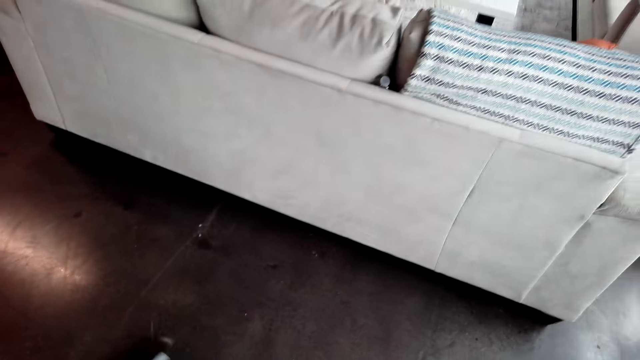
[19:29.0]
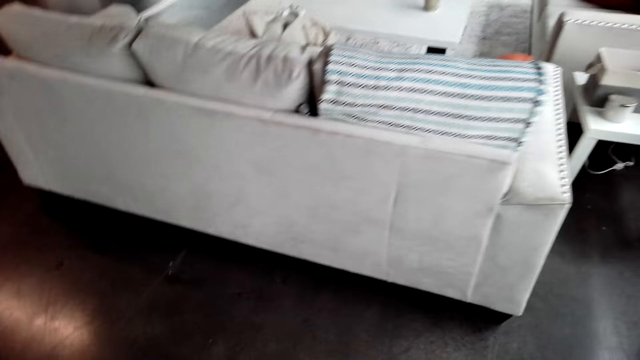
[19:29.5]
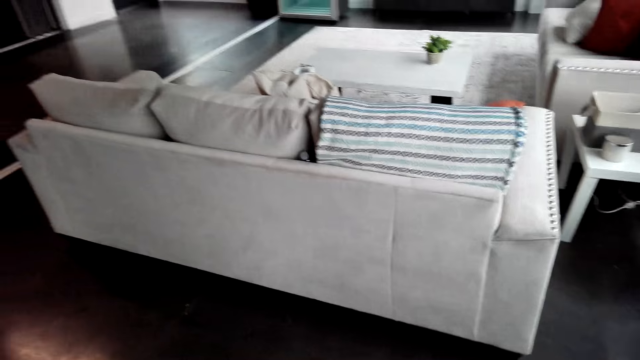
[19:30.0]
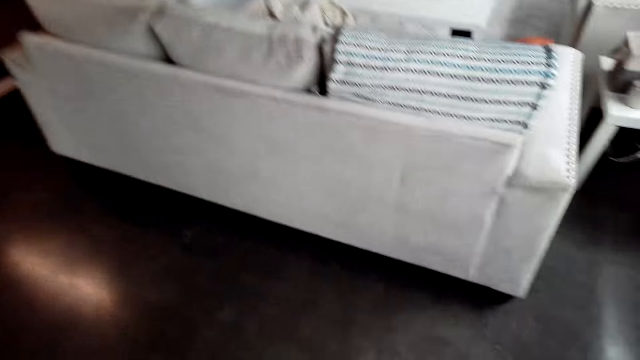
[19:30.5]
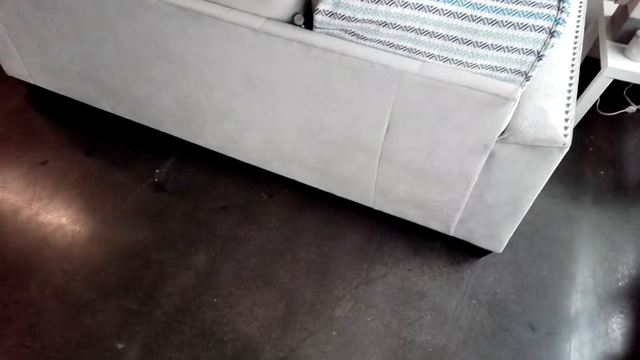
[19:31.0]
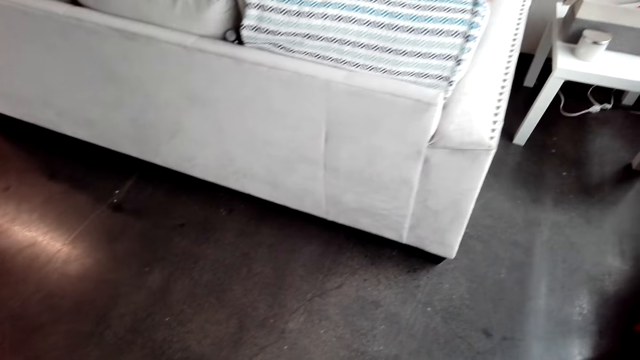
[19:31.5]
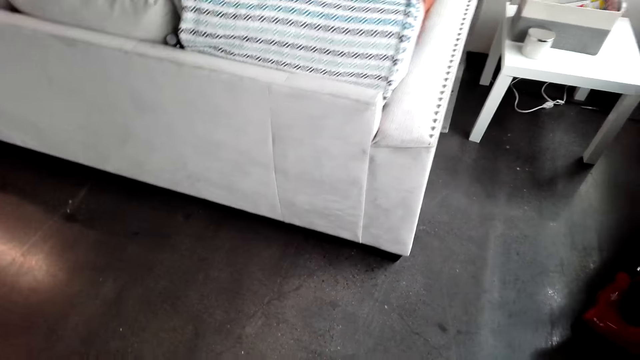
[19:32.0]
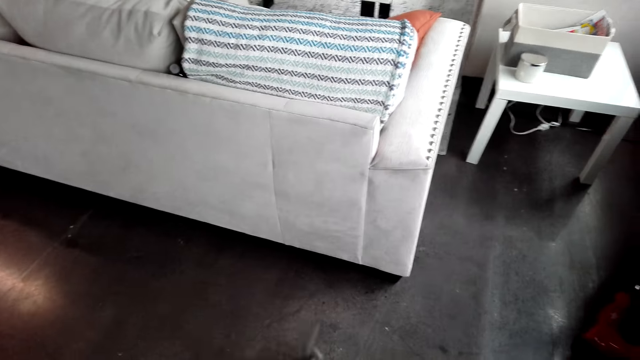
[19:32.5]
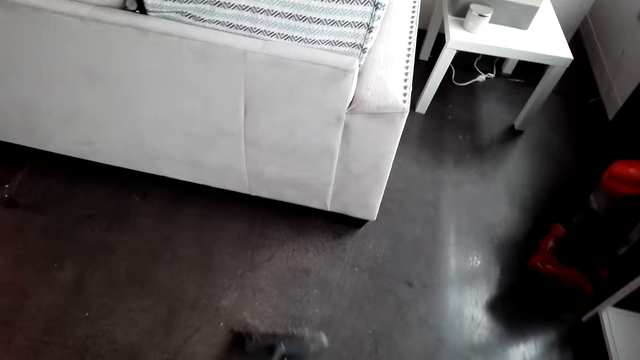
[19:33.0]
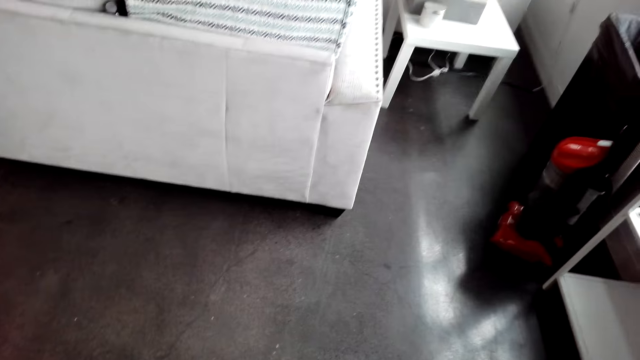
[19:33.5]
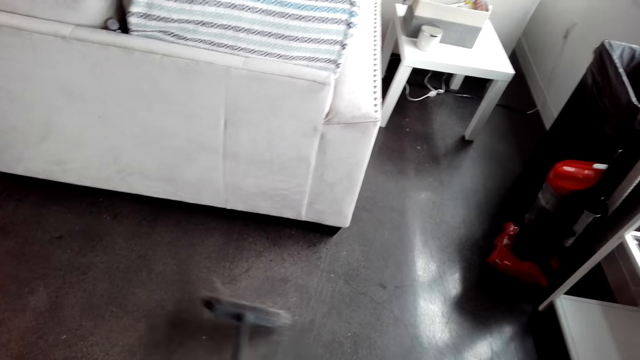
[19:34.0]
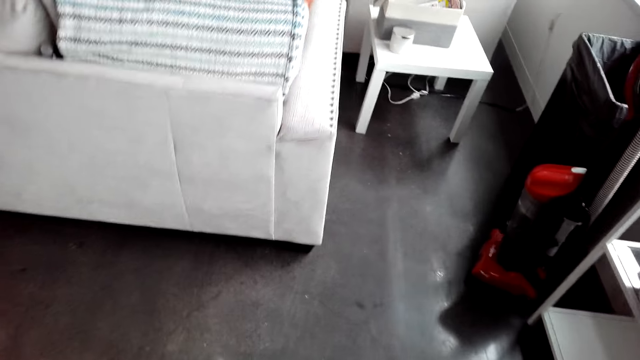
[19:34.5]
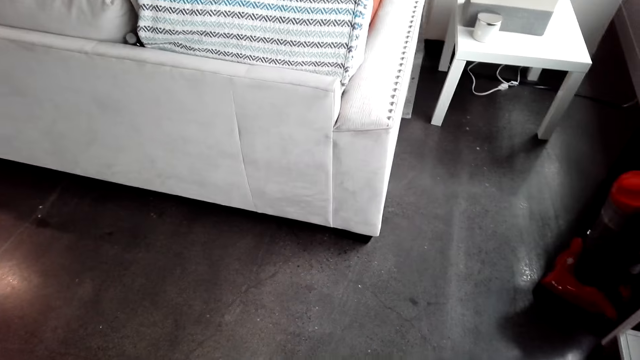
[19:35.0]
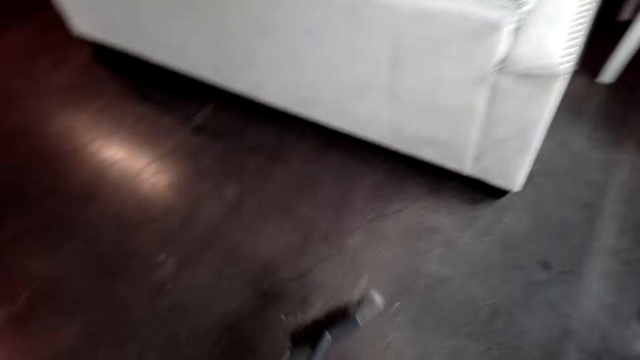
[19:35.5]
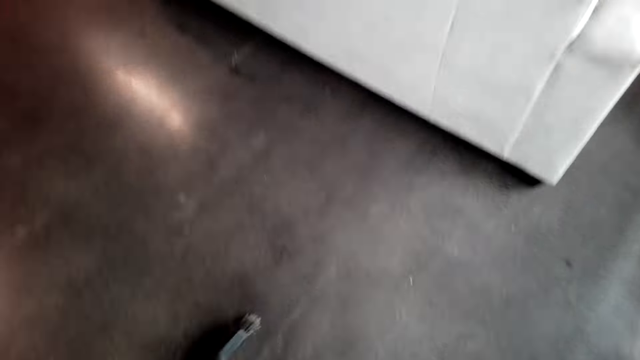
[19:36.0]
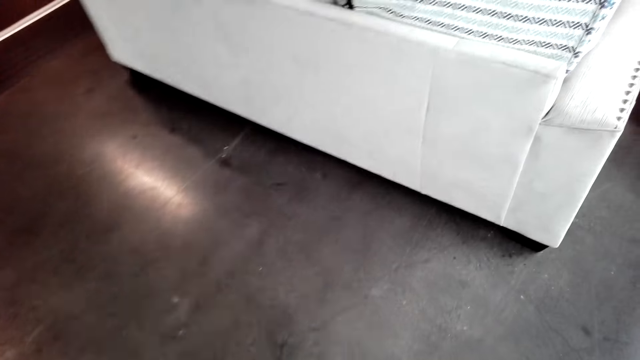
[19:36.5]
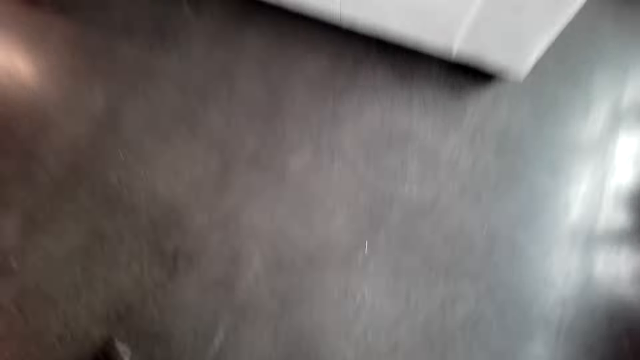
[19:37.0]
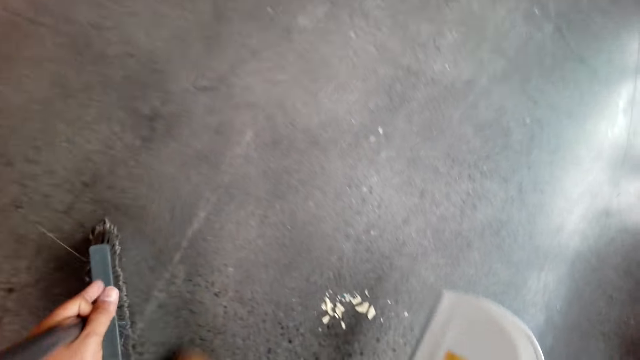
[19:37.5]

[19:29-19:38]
The camera wearer cleans the floor with a floor brush cleaner.

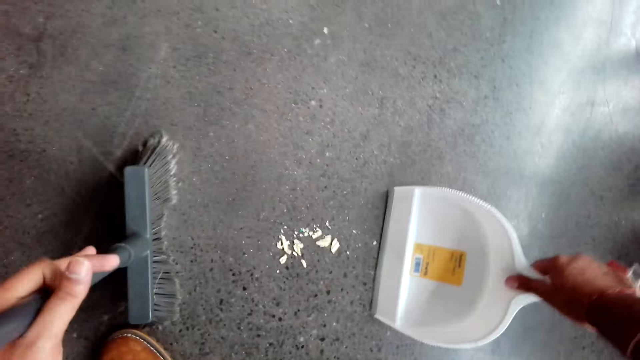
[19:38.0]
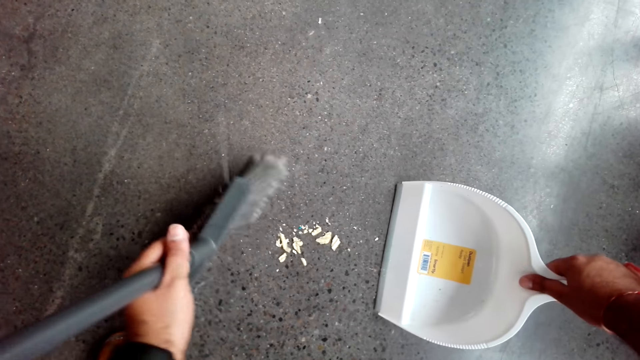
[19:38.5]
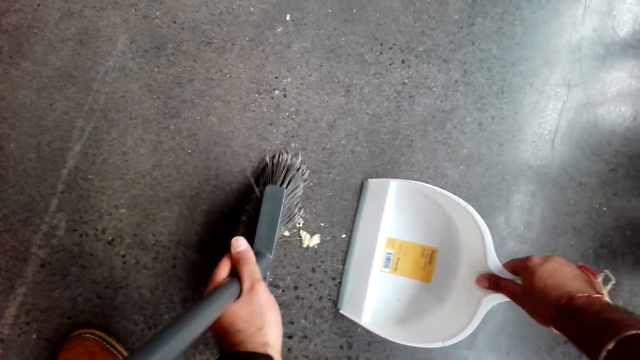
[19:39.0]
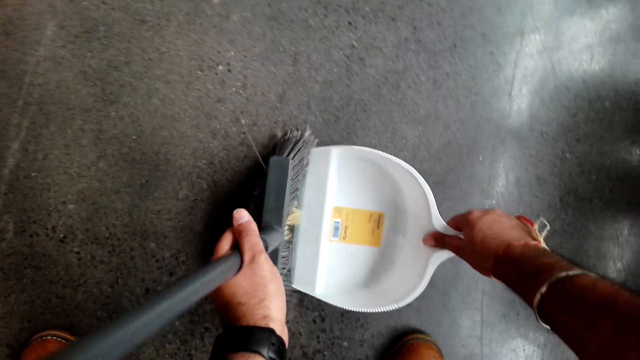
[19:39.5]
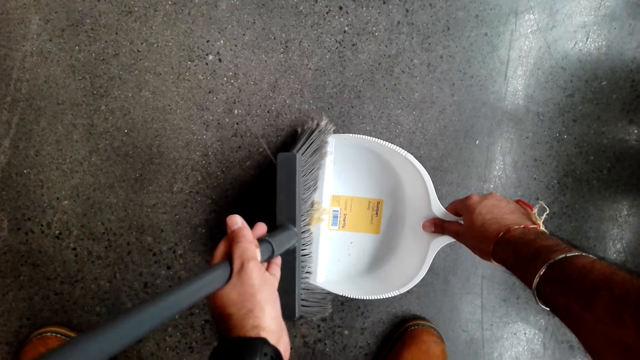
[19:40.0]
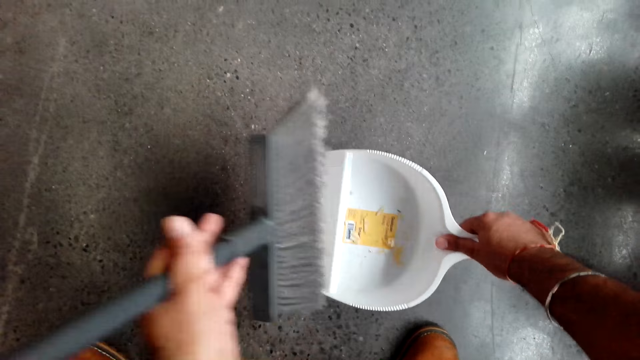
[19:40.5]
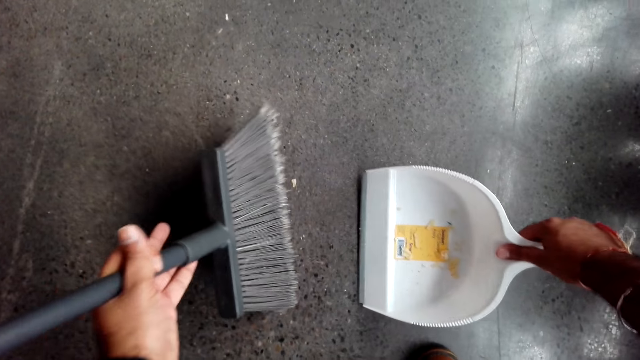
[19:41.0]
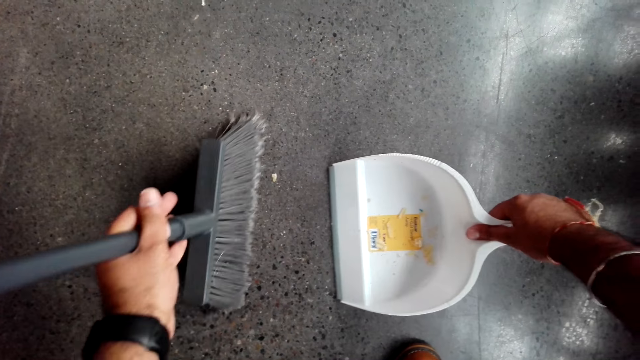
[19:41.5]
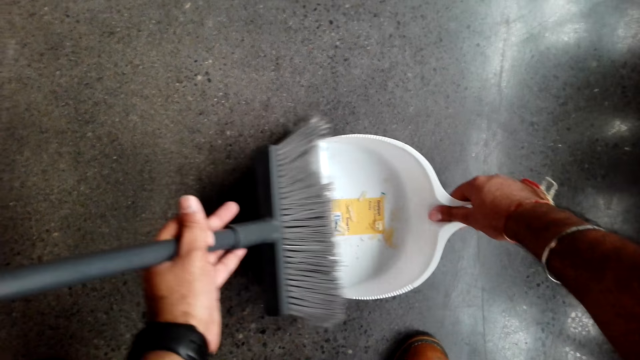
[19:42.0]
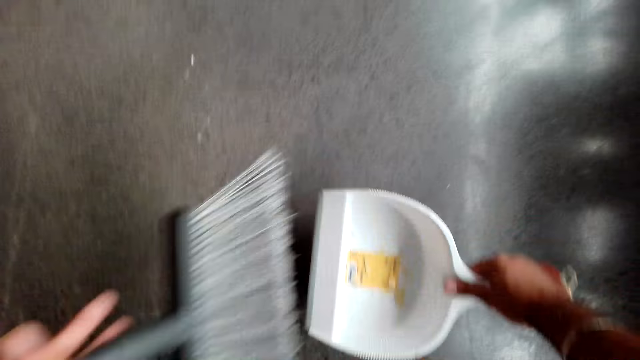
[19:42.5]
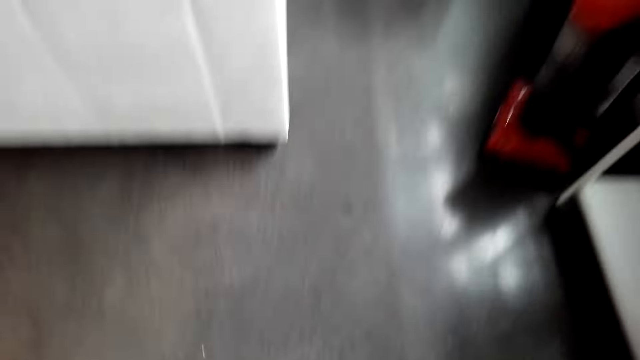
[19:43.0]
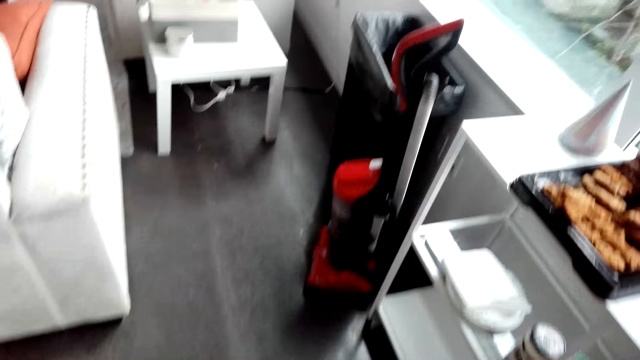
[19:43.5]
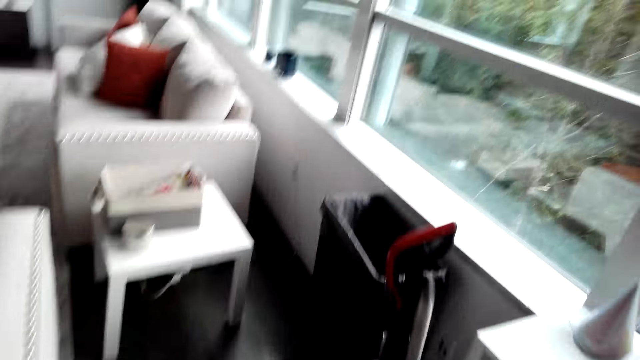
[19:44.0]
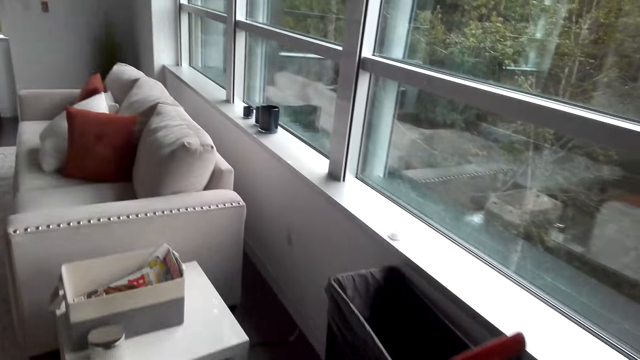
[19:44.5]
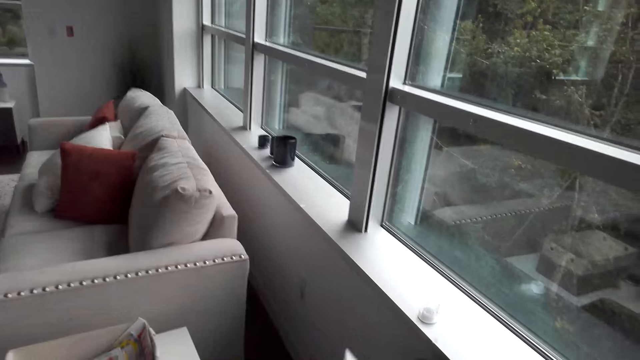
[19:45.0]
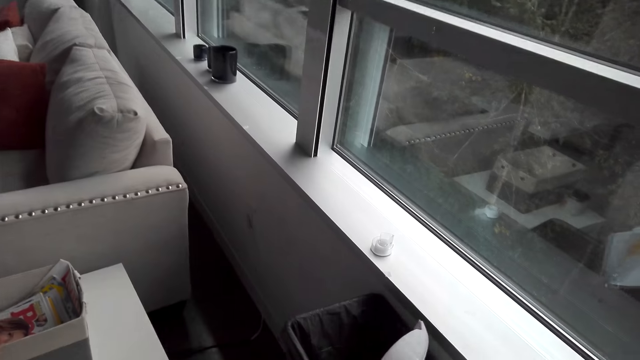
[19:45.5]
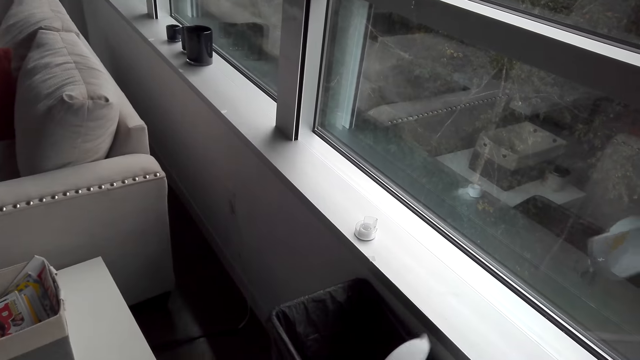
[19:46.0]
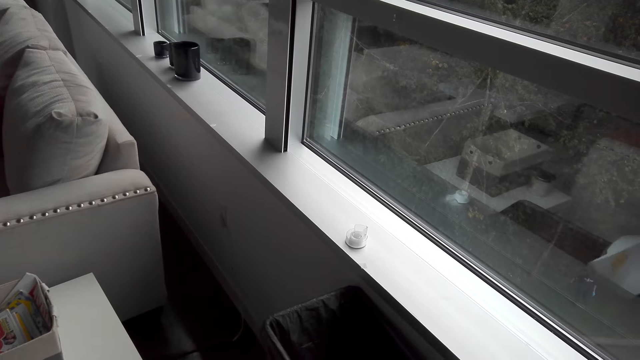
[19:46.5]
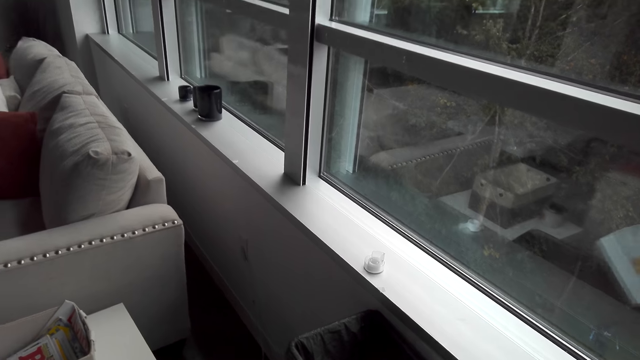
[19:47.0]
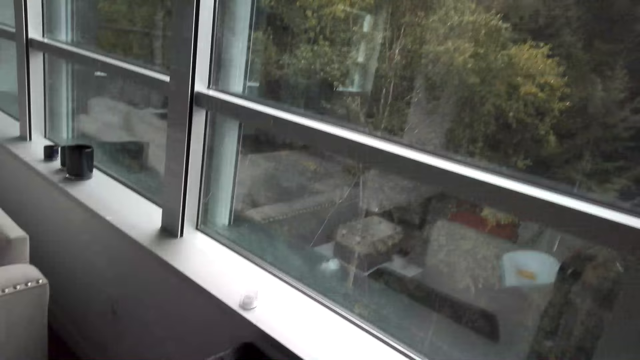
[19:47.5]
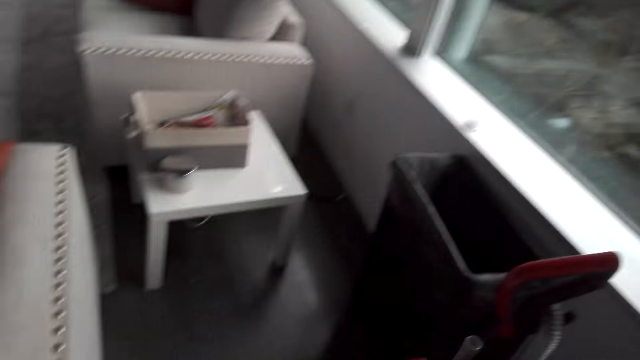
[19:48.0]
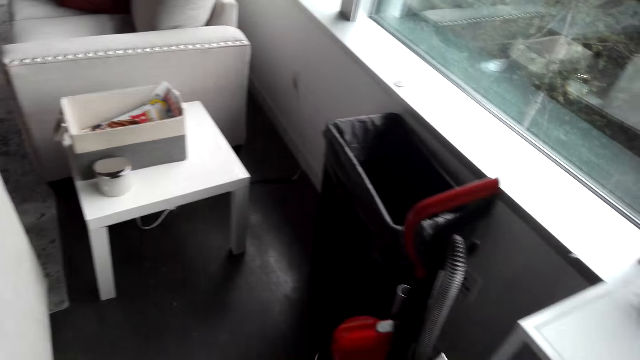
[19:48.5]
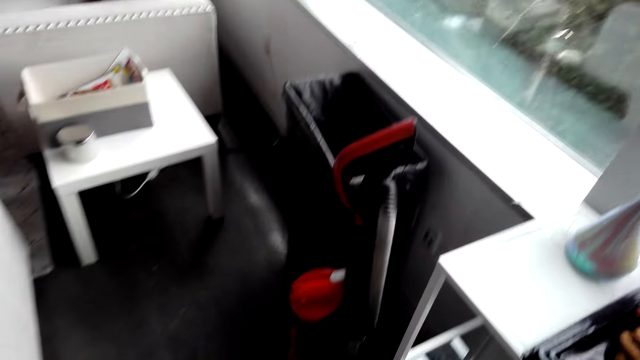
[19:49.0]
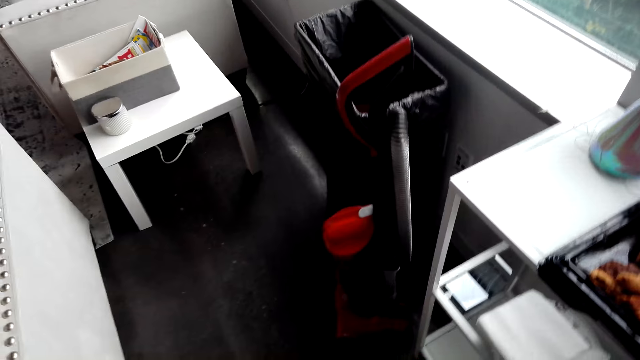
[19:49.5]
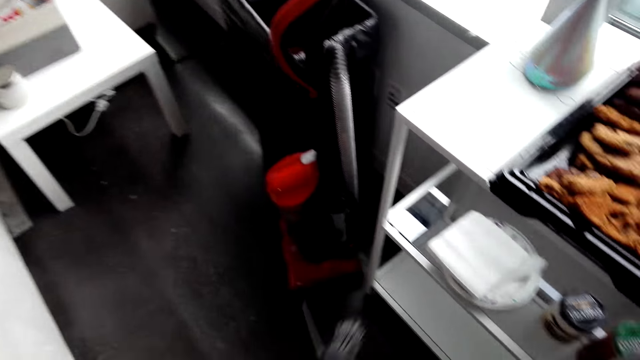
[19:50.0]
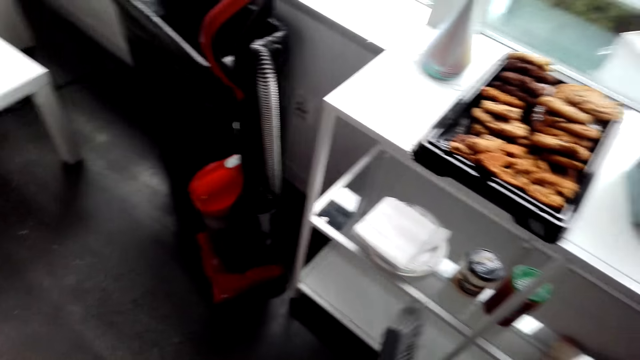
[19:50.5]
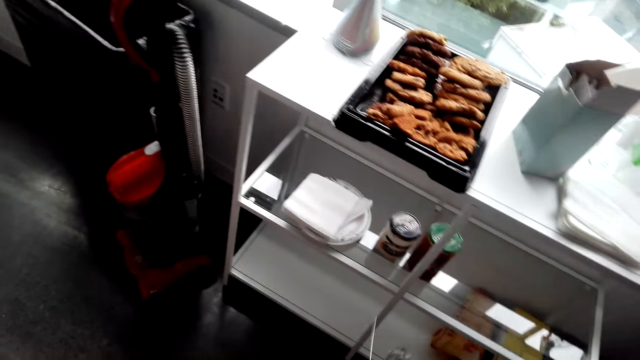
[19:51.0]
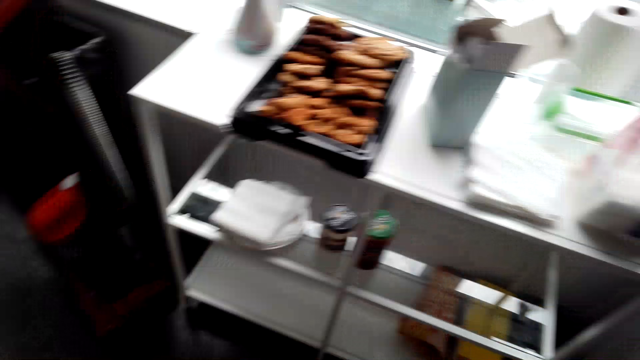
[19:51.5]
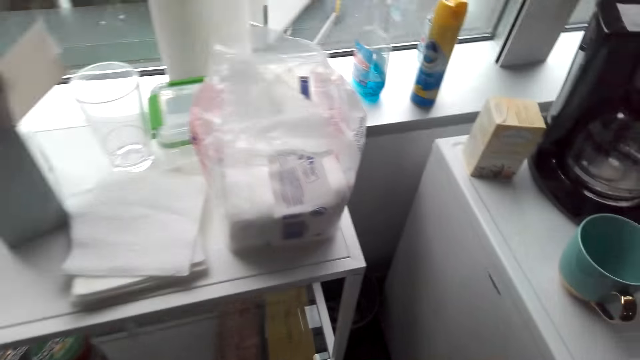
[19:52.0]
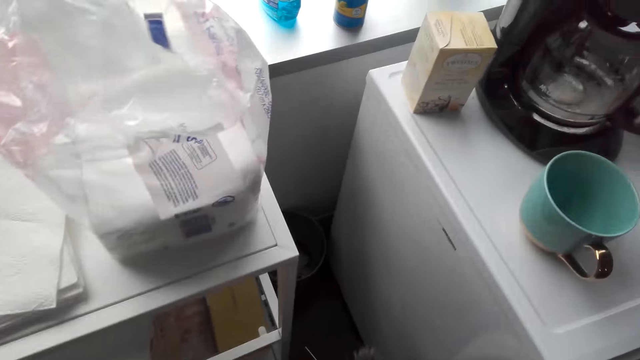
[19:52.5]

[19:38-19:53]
The camera wearer collects waste to a dustpan using a floor brush. They walk around the room. They pour the waste to a waste bin. They look around.
